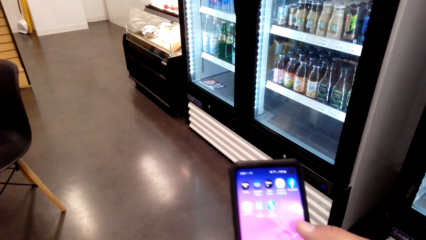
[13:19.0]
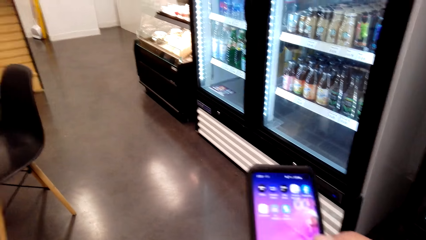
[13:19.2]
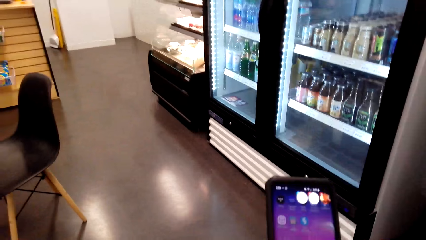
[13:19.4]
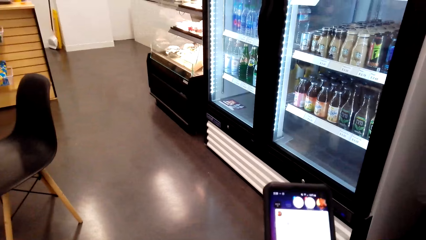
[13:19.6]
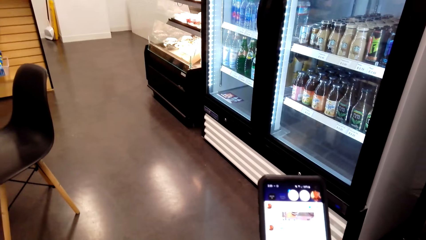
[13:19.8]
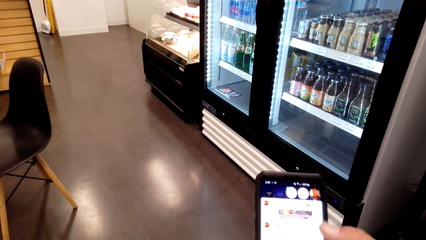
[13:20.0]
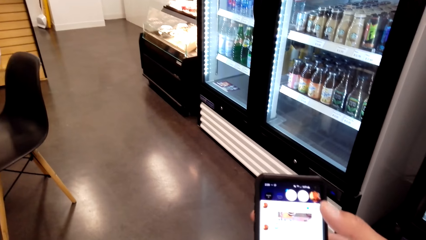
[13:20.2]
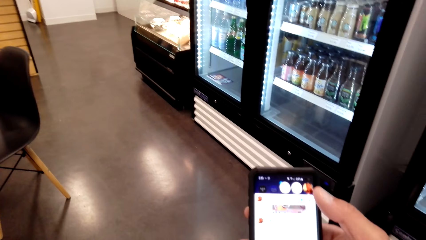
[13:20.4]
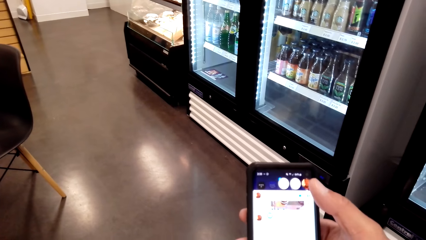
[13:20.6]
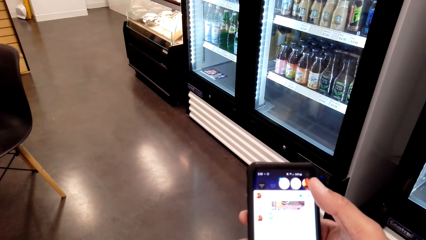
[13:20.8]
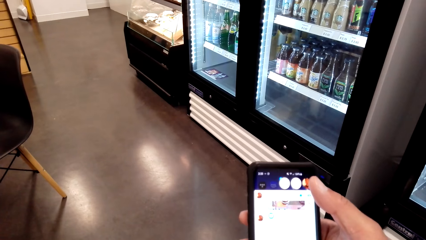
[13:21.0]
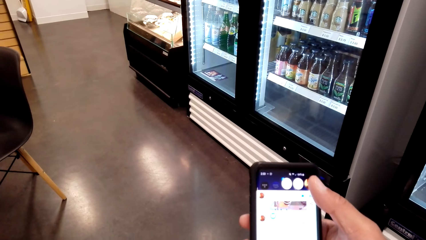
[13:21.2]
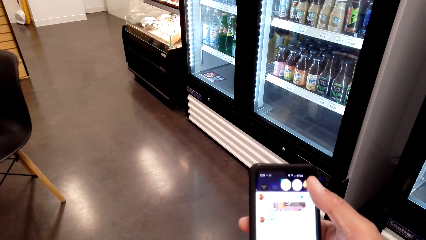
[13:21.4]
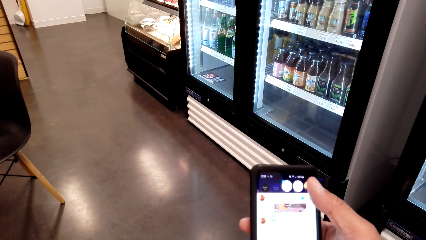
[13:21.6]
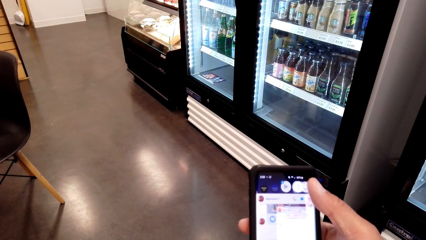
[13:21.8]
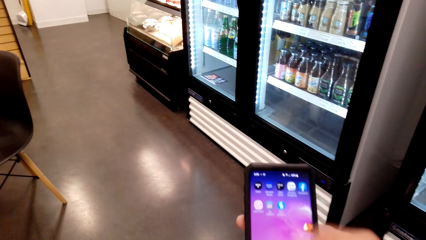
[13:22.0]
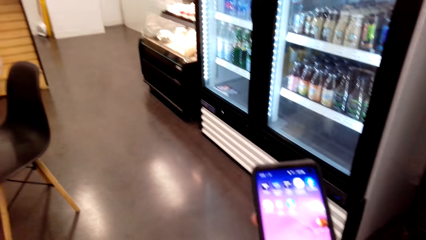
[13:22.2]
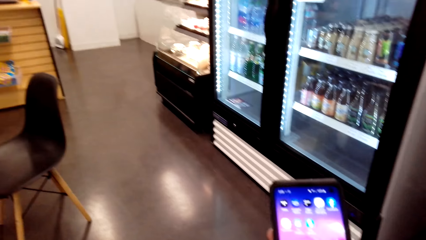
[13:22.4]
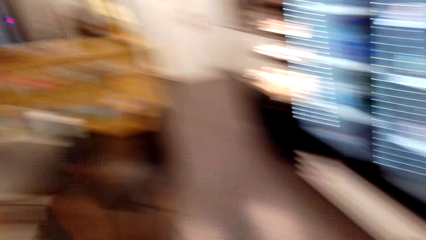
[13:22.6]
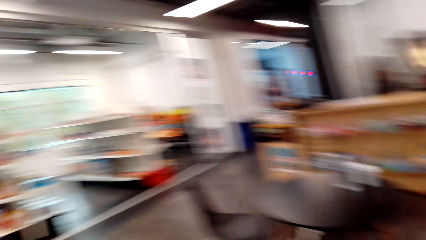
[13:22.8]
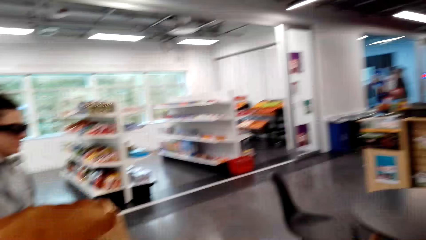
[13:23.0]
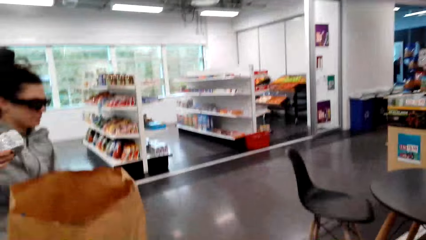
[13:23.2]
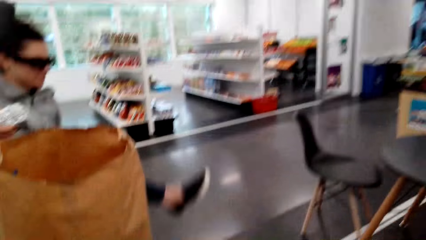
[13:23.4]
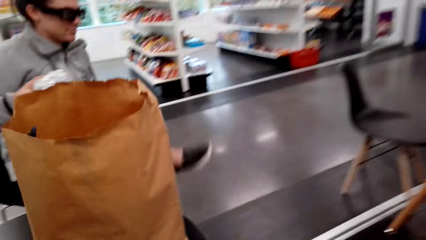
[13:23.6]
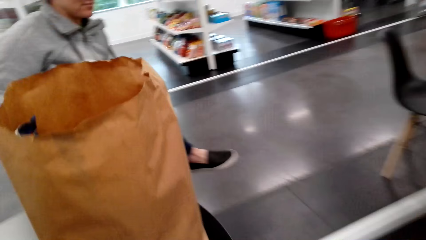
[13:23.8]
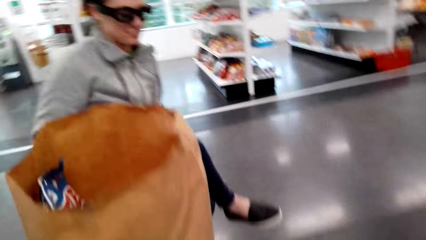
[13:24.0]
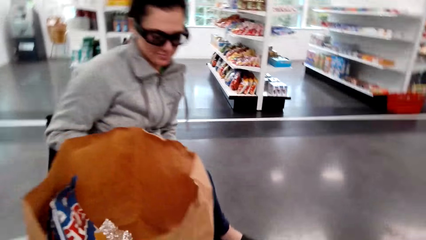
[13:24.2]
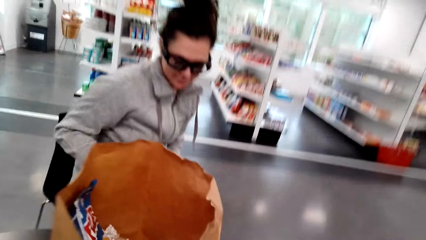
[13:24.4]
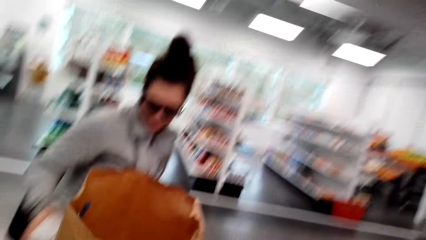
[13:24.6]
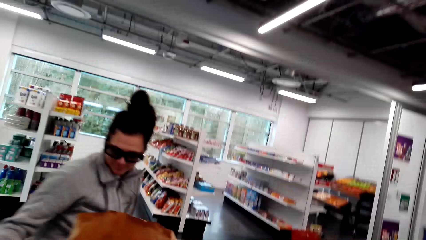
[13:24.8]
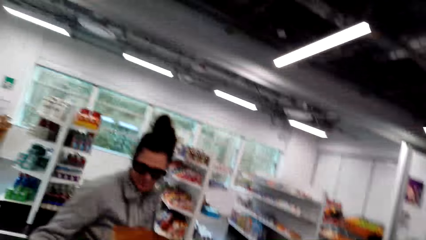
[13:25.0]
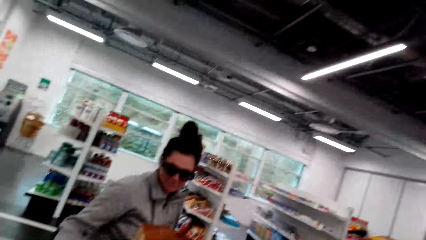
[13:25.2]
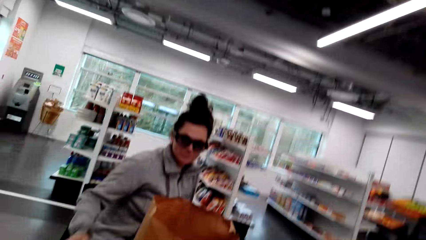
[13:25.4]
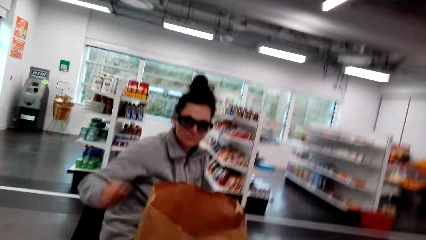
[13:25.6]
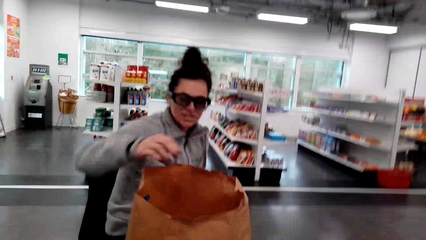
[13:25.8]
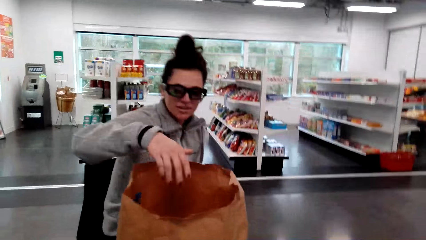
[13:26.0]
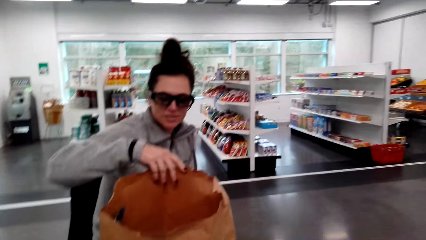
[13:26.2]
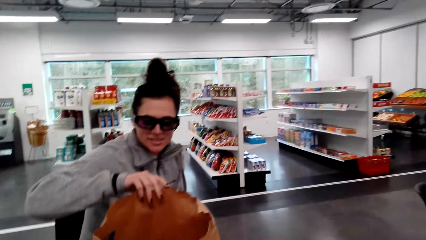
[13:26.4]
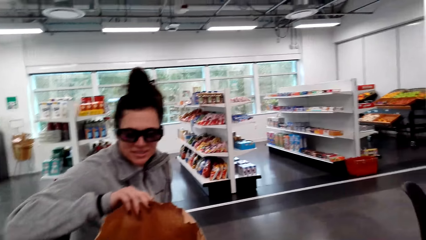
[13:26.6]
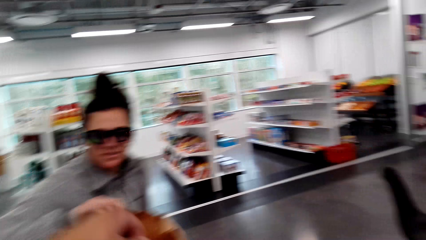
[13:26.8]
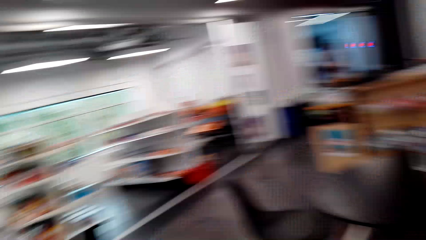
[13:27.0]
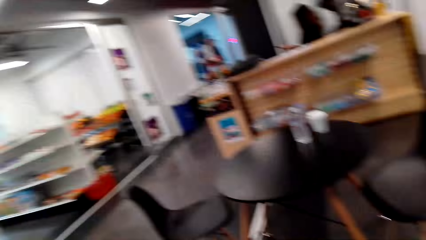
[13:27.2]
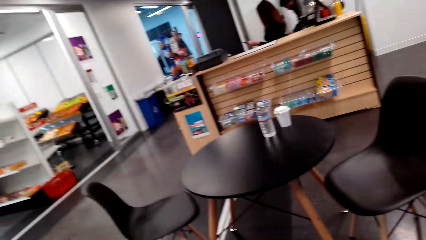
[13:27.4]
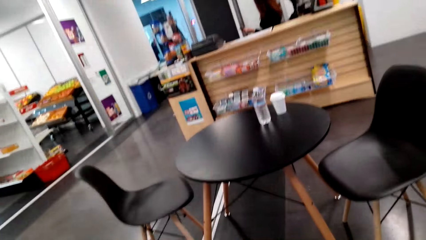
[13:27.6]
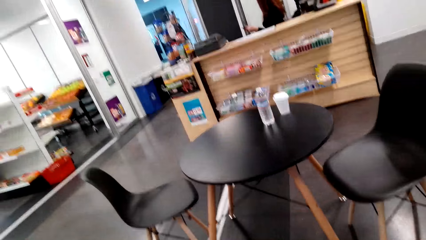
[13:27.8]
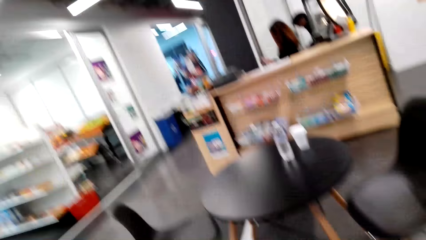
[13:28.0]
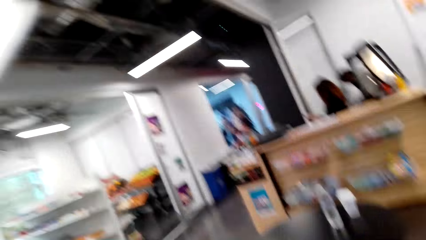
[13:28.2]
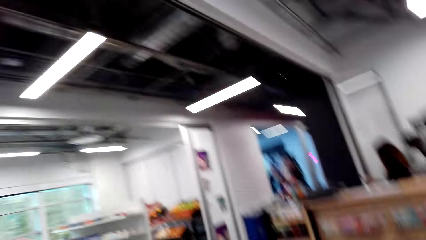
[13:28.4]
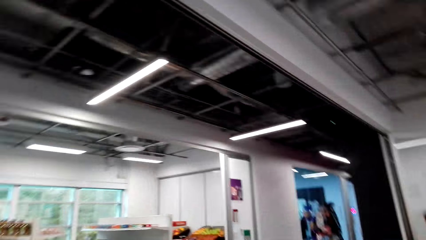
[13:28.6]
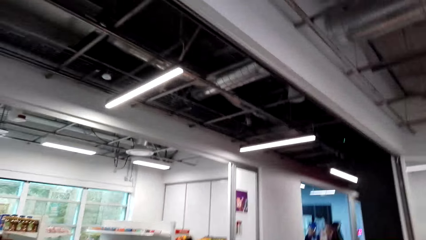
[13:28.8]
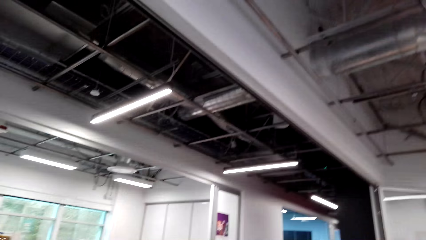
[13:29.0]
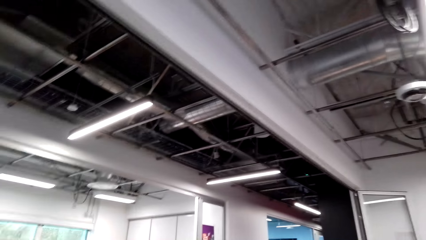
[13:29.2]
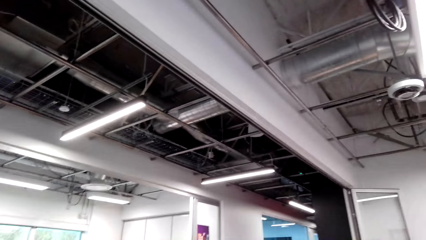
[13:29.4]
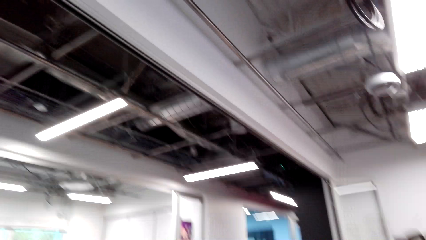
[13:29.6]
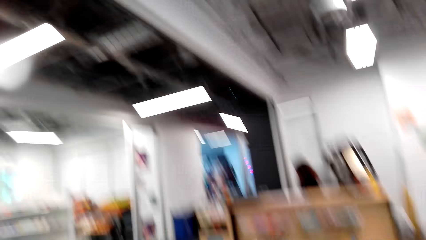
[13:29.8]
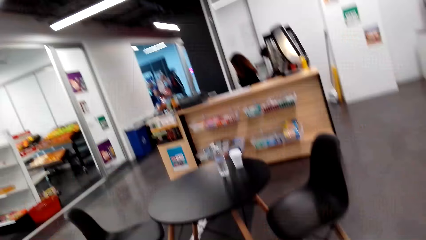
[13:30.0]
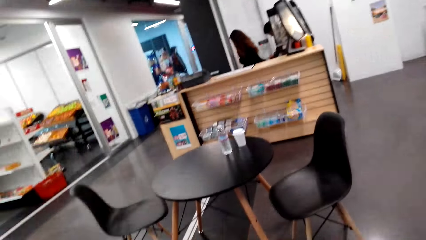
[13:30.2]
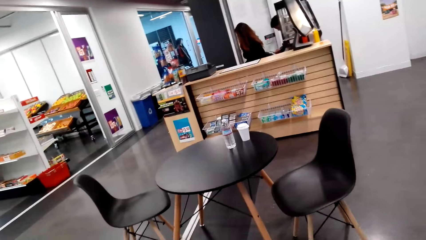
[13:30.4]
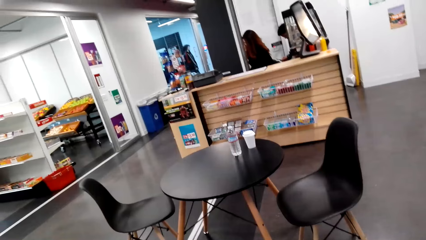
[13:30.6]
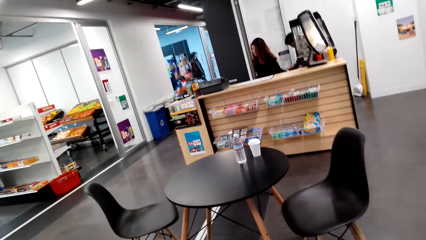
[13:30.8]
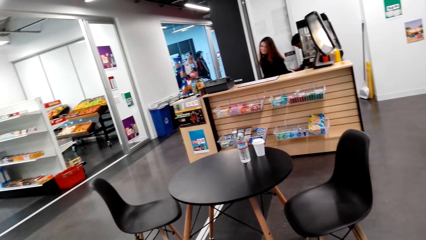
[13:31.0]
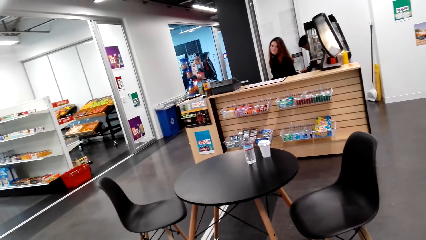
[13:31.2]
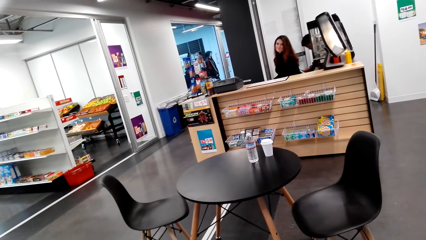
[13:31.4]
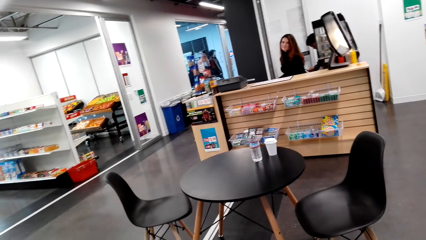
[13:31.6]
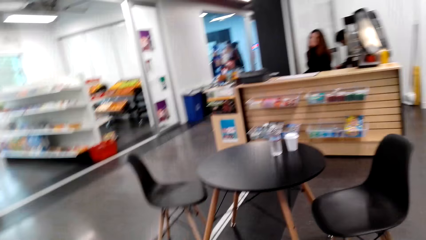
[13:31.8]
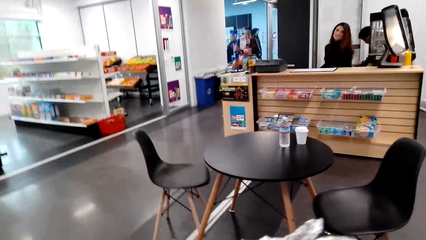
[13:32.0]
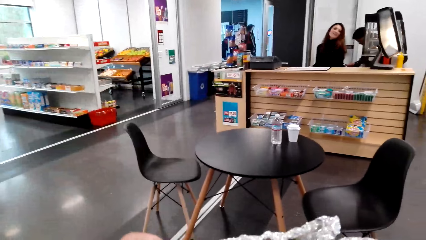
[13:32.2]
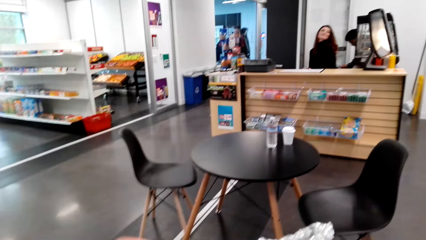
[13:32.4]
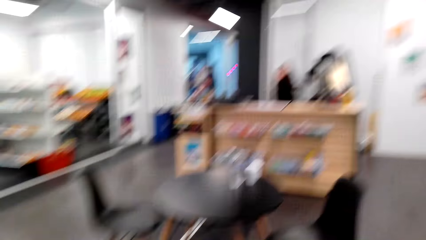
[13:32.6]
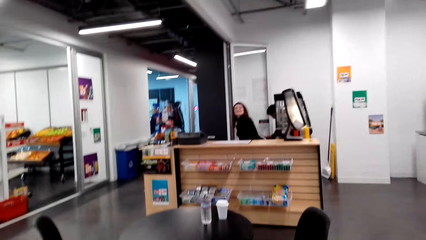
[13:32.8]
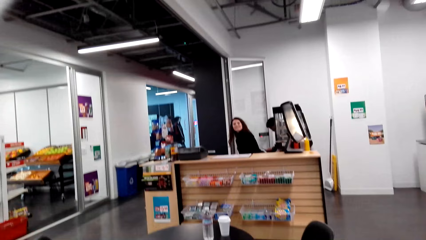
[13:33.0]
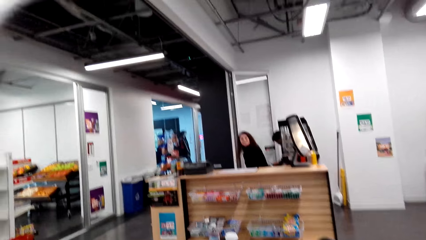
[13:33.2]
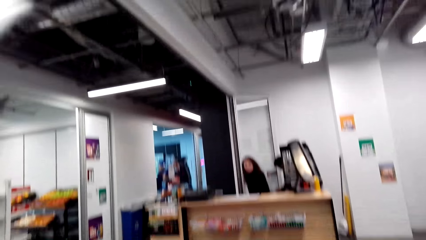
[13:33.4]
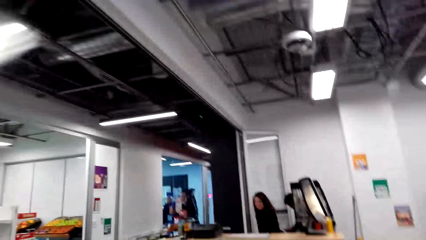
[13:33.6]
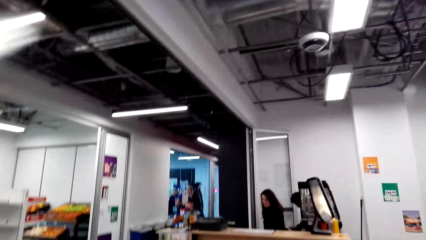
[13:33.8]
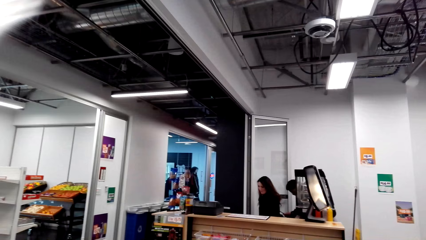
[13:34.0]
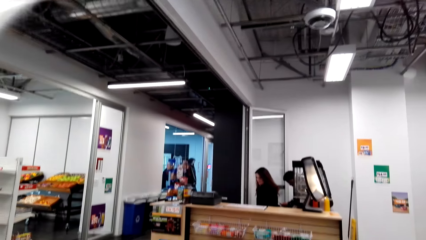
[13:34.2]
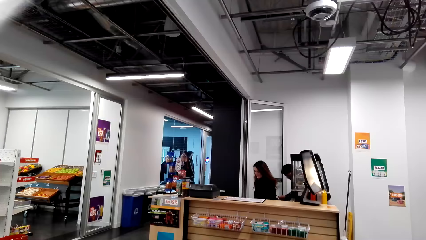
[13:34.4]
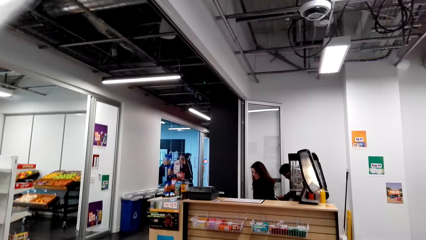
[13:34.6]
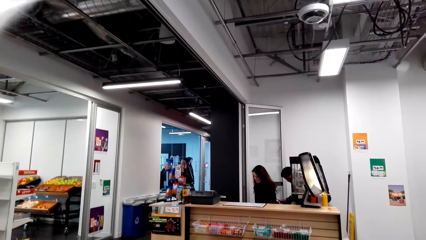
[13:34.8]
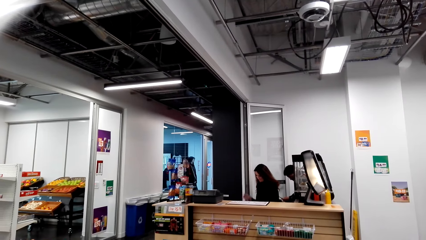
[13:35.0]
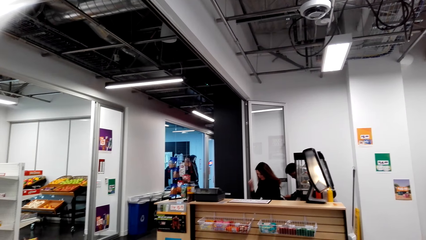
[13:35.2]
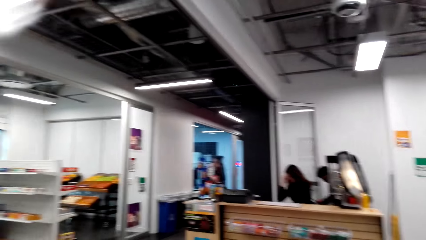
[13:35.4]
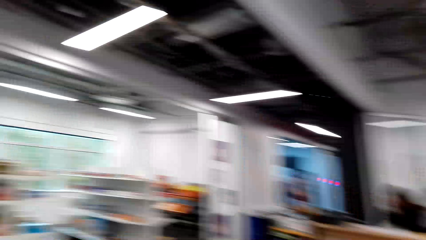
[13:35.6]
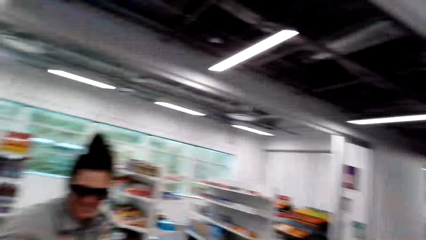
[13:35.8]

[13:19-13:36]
The camera wearer looks at a woman. The woman holds a shopping bag on the table. The camera wearer looks around the supermarket. They look at another person.
